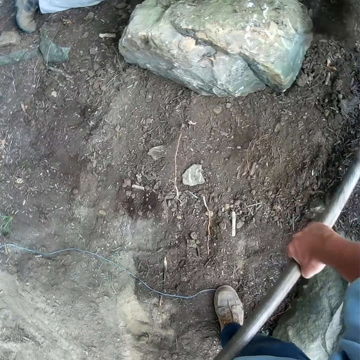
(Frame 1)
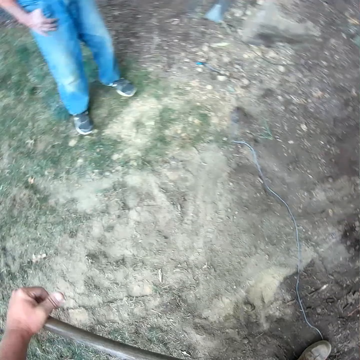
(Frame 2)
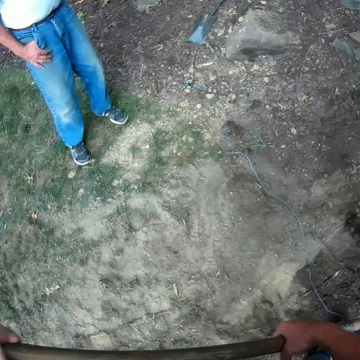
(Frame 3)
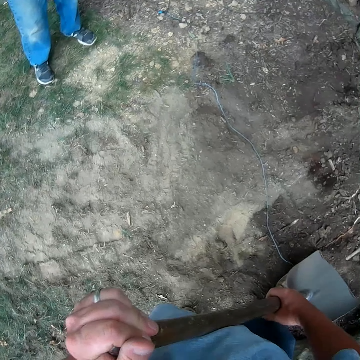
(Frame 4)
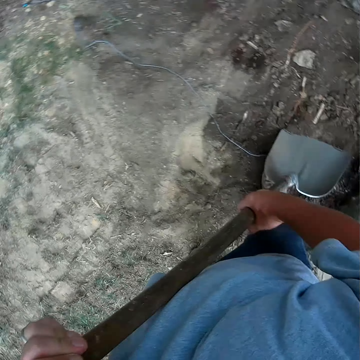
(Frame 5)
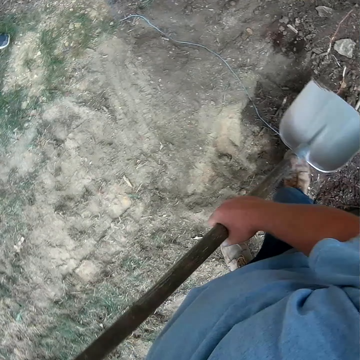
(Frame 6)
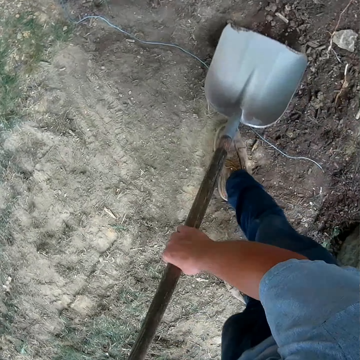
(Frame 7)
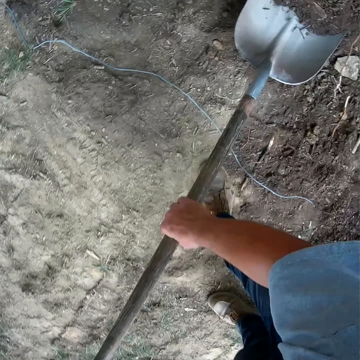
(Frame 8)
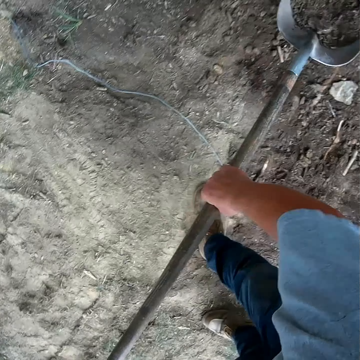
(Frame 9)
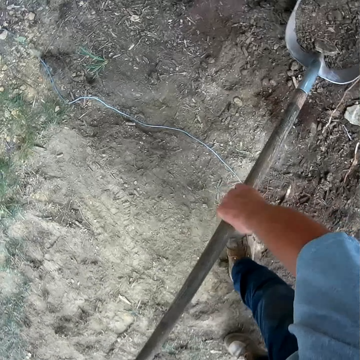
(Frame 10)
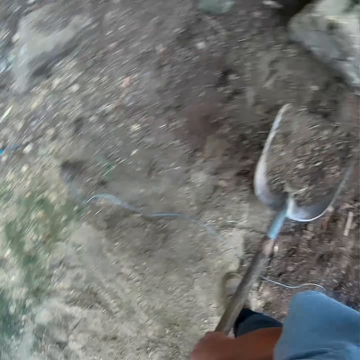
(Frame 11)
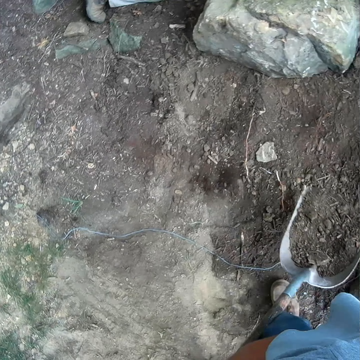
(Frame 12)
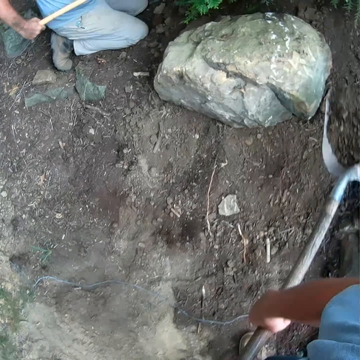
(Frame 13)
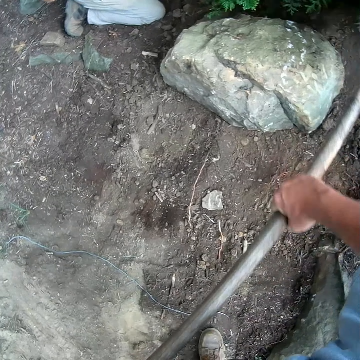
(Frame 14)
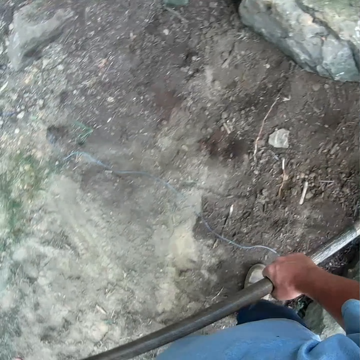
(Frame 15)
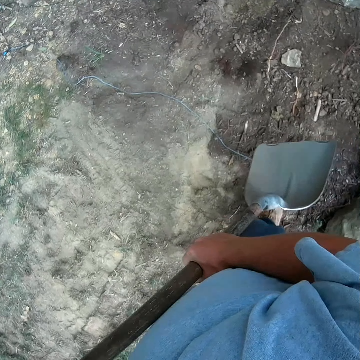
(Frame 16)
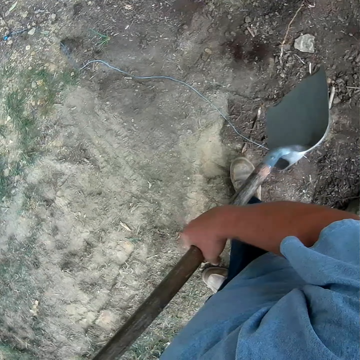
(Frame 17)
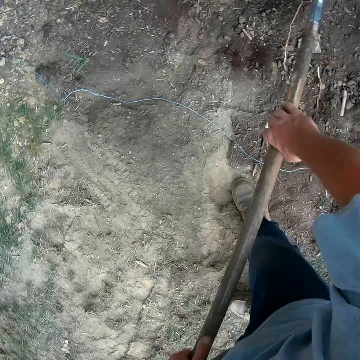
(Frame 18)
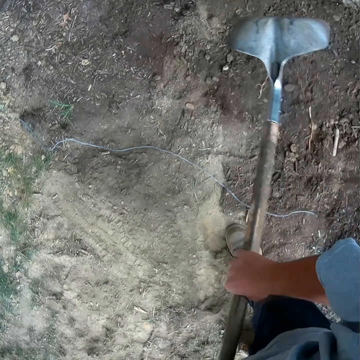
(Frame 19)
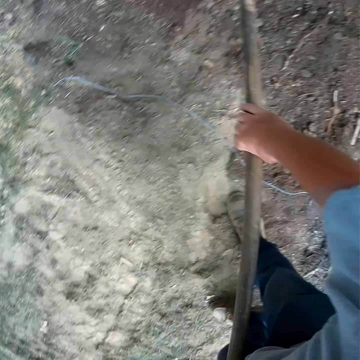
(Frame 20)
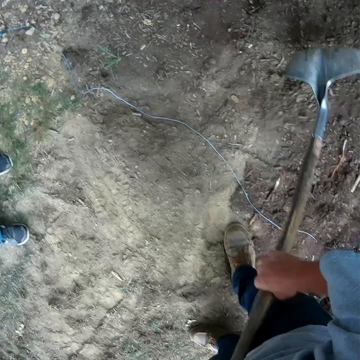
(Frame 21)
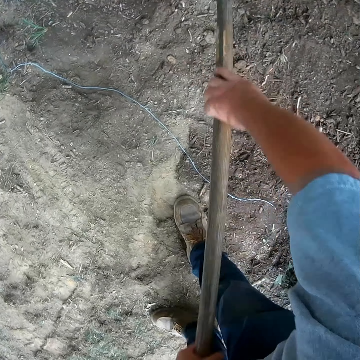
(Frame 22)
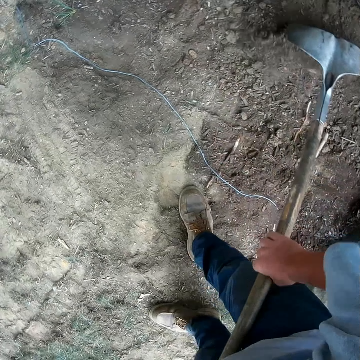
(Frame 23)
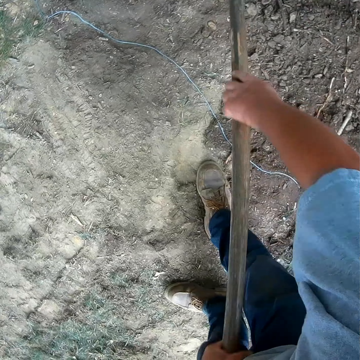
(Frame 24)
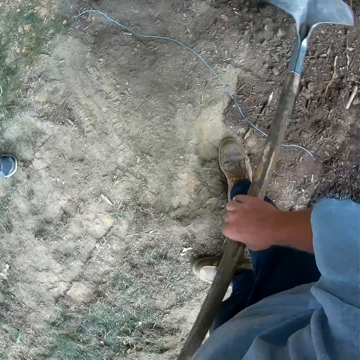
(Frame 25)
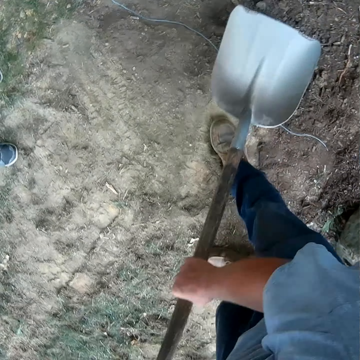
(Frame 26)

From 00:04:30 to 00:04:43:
The camera wearer throws the soil down on the ground. They scoop the soil down on the ground. They throw the soil down on the ground. They drag the soil on the ground with a shovel.

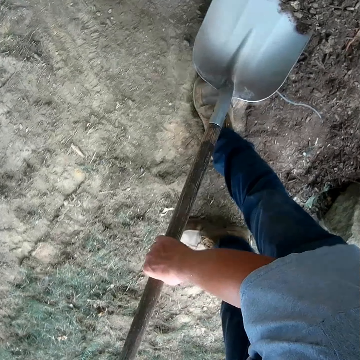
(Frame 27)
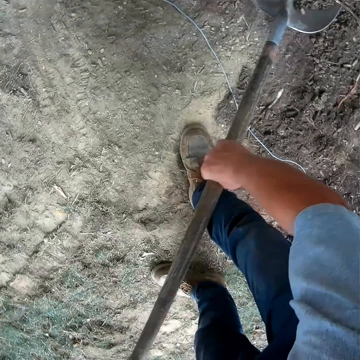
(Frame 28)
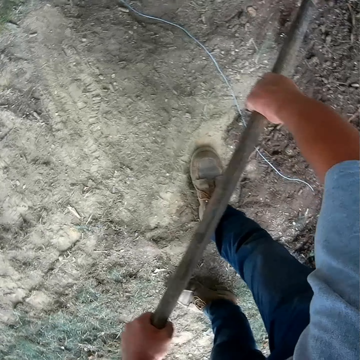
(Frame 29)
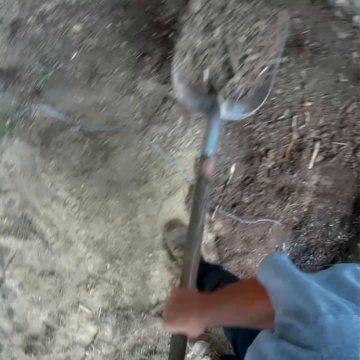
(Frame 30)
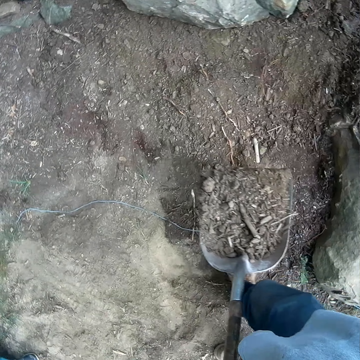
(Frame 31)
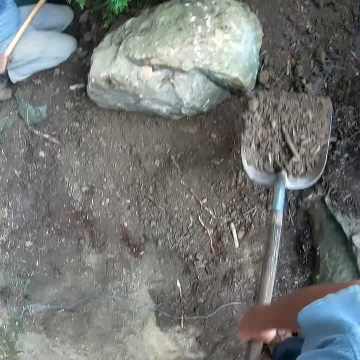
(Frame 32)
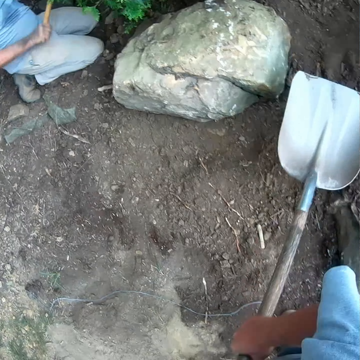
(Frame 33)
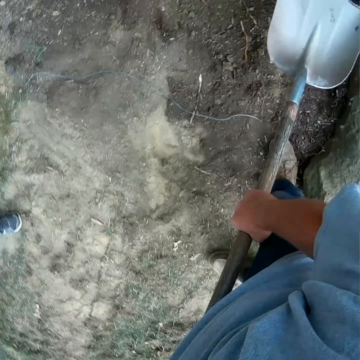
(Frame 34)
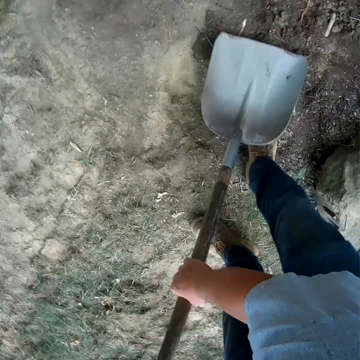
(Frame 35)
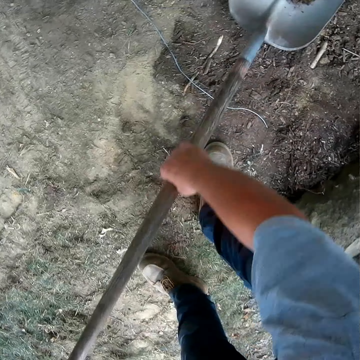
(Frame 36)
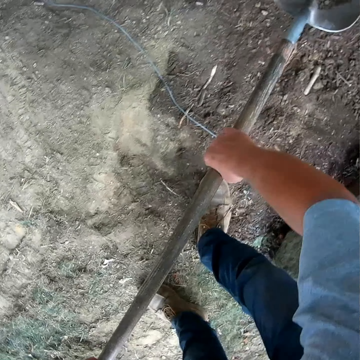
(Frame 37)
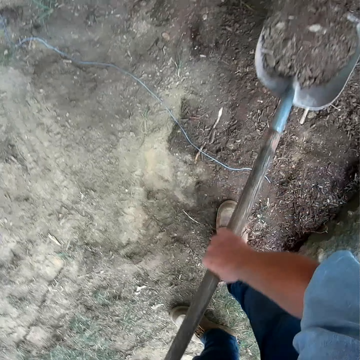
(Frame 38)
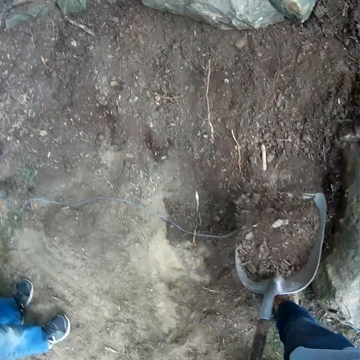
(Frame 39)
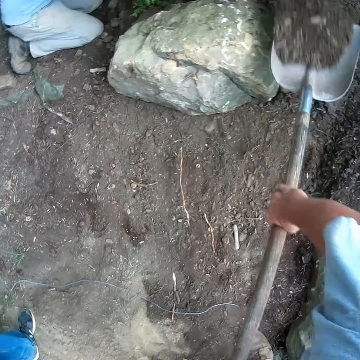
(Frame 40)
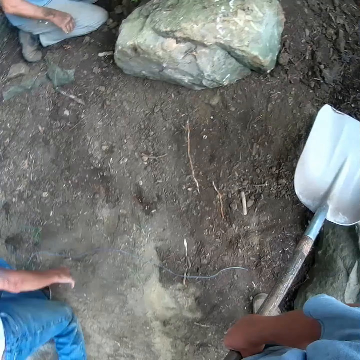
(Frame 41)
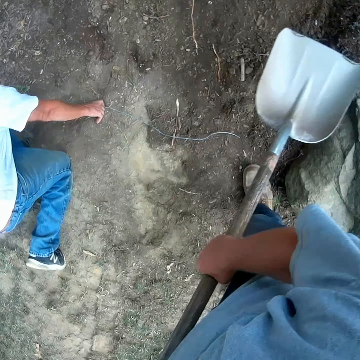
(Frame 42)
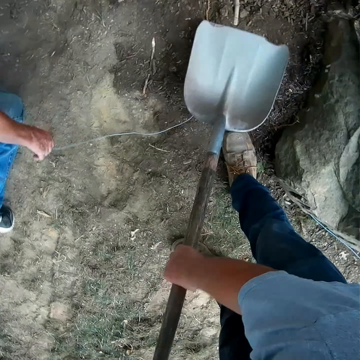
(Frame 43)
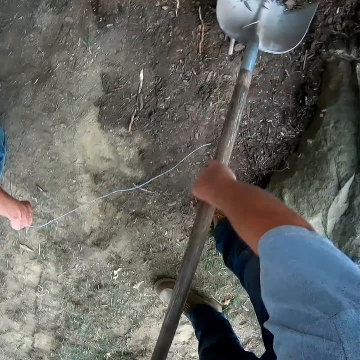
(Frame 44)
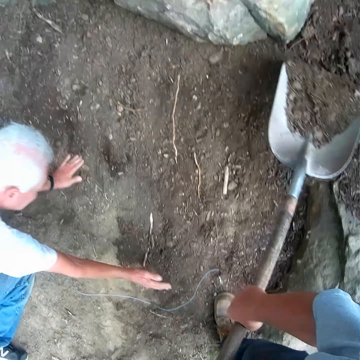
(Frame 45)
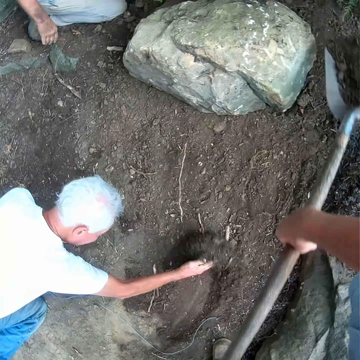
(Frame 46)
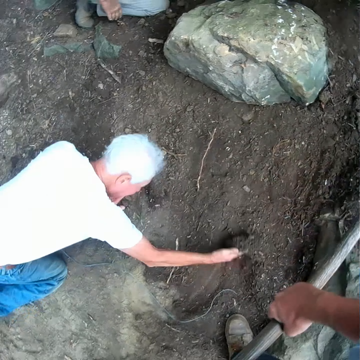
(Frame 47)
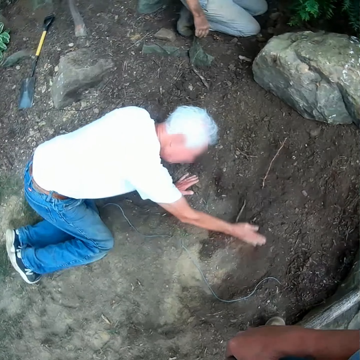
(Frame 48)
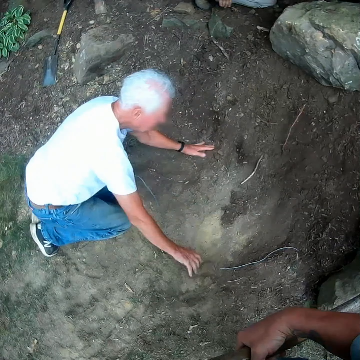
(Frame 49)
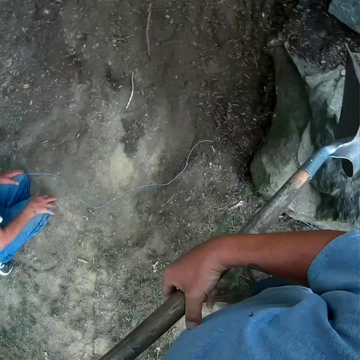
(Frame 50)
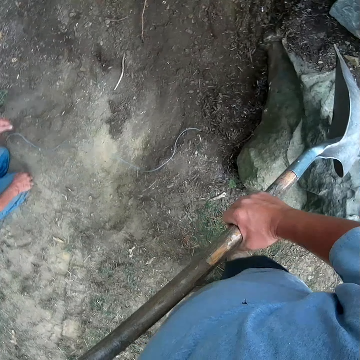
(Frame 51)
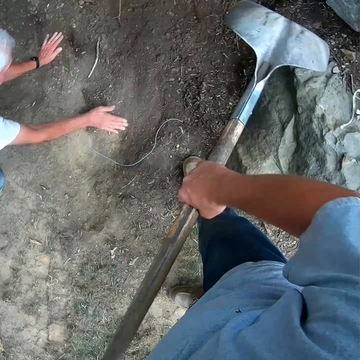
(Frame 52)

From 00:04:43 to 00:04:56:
The camera wearer scoops the soil with a spade. They throw the soil down on the ground. They scoop the soil from the ground with the spade. They throw the soil down on the ground. They scoop the soil from the ground with the spade. They throw the soil down on the ground. A man touches sand. The man spreads the soil with his hand on the ground.

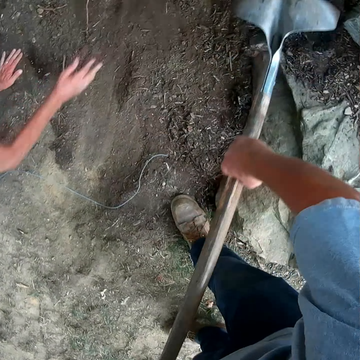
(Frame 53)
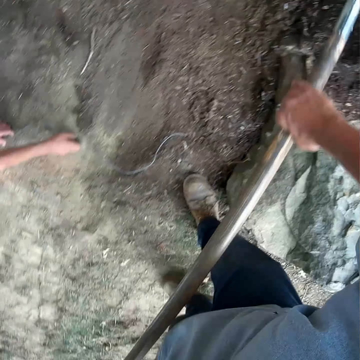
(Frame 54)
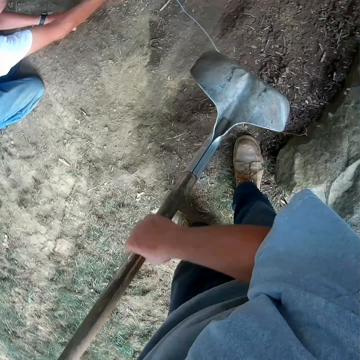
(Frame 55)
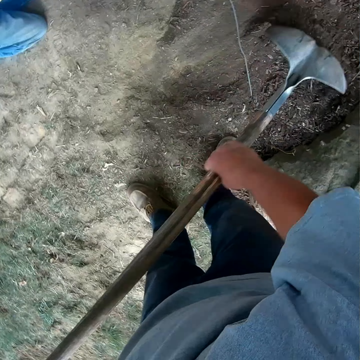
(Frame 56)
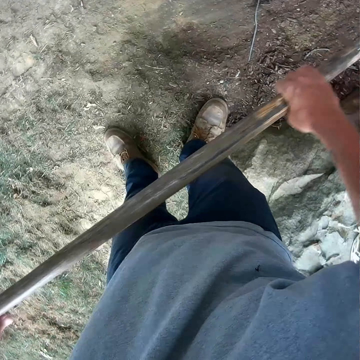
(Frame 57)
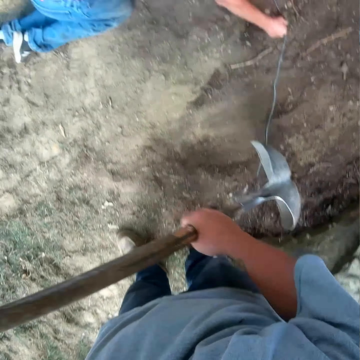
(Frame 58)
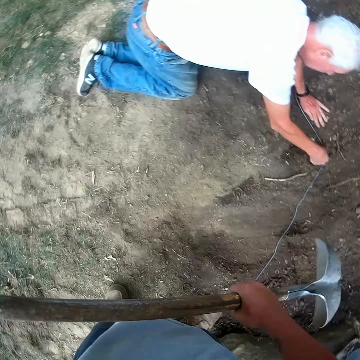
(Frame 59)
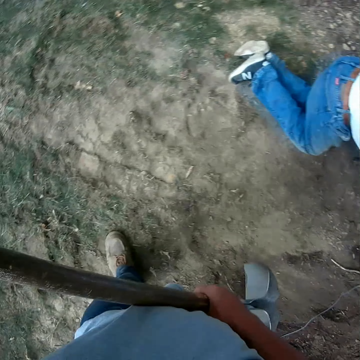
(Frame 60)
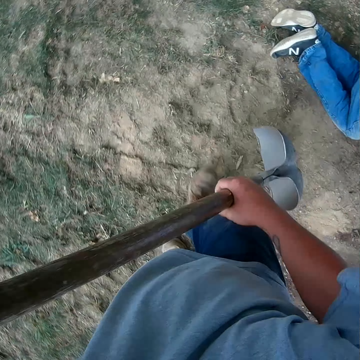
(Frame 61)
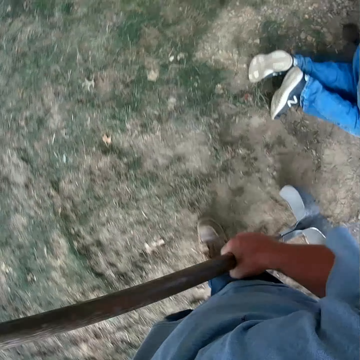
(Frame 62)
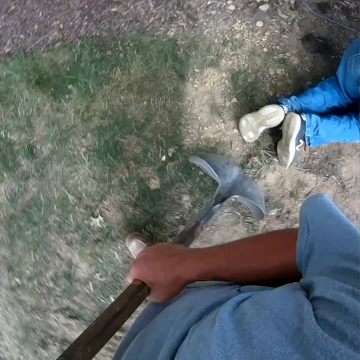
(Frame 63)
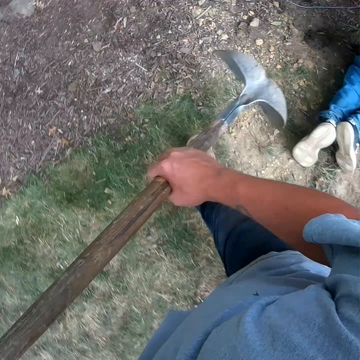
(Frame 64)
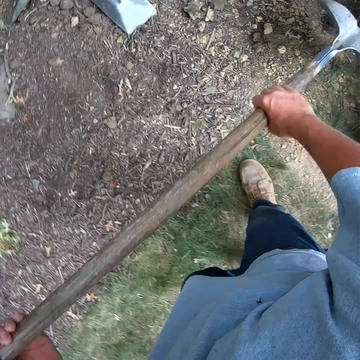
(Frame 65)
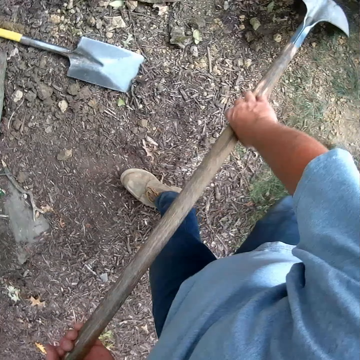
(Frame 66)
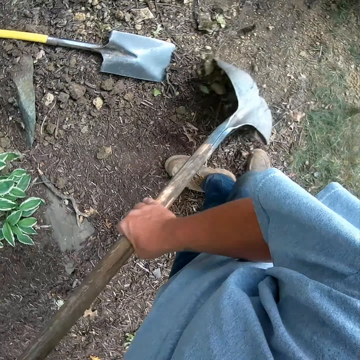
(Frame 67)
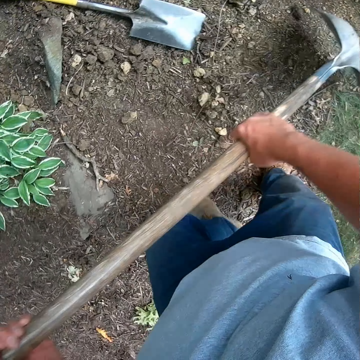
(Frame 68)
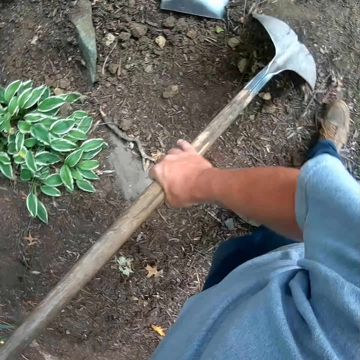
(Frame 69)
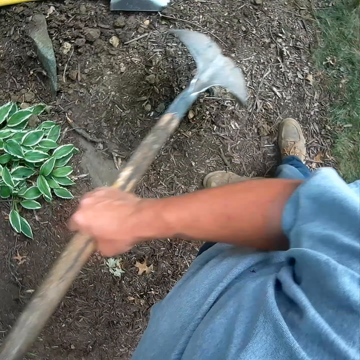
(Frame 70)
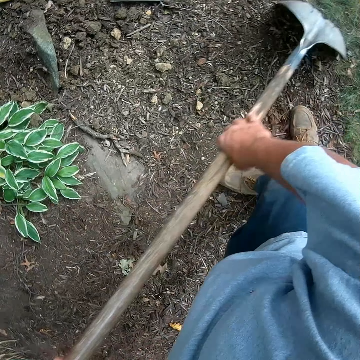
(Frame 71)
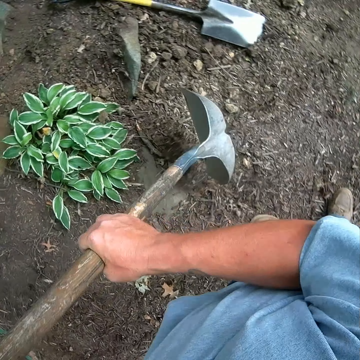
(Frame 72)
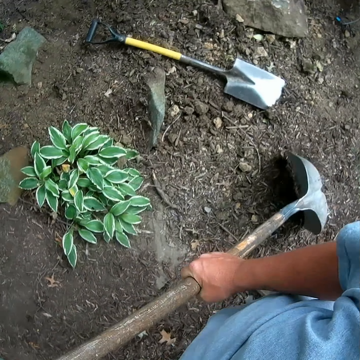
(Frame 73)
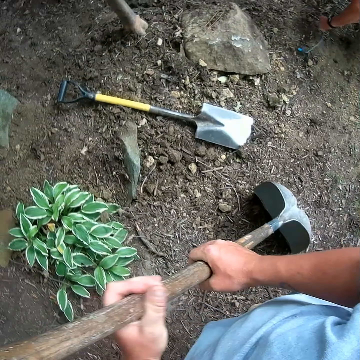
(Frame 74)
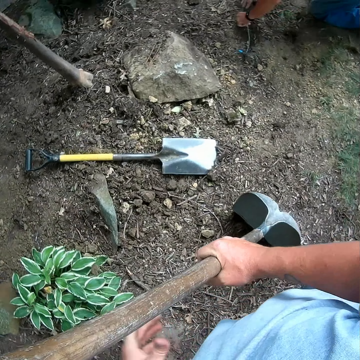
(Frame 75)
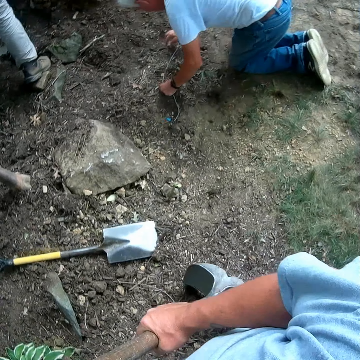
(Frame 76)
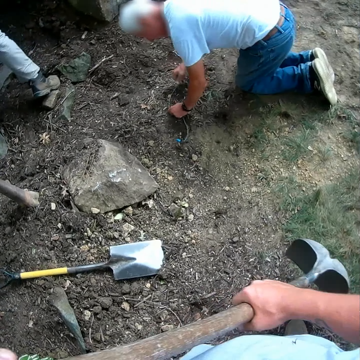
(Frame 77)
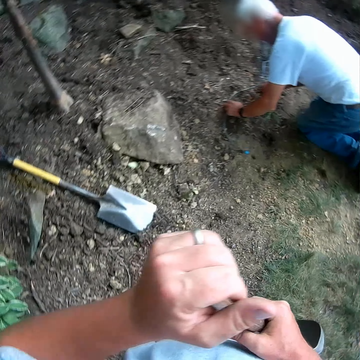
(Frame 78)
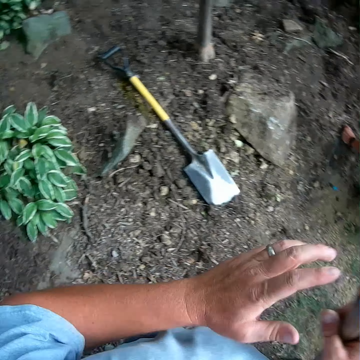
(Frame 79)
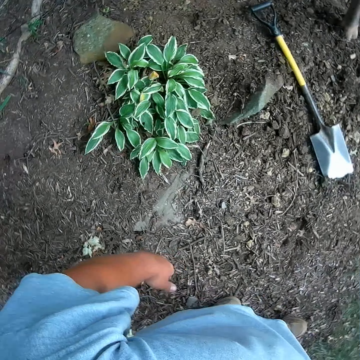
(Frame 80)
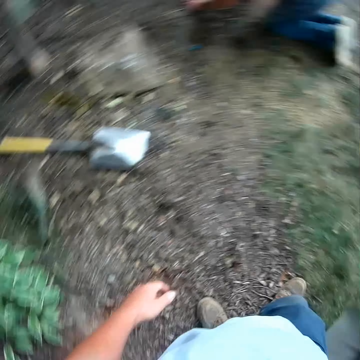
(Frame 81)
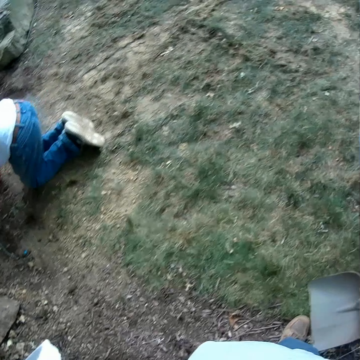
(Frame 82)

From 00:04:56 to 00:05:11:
The camera wearer pushes sand. They spread the soil. They stop to spread the soil. They walk around the compound. They spread the soil. They pull the sand with a shovel. They stop to spread the soil. They make a step. A man touches the sand.
